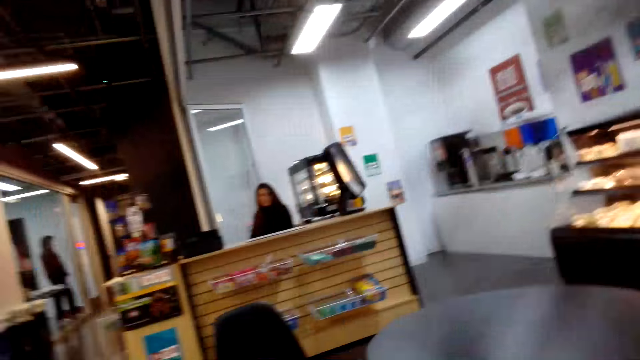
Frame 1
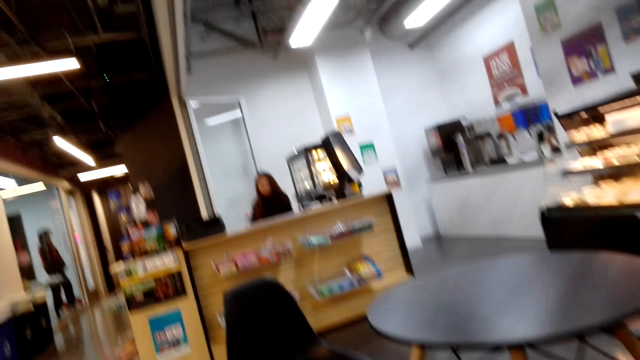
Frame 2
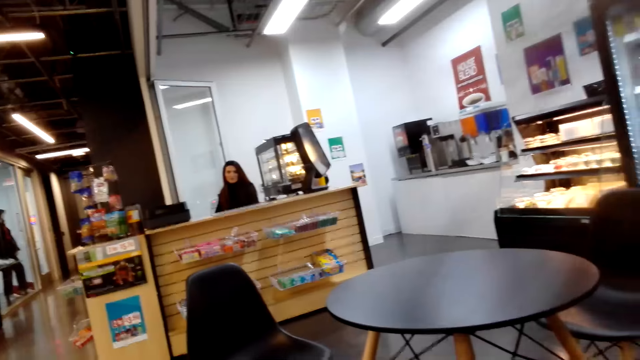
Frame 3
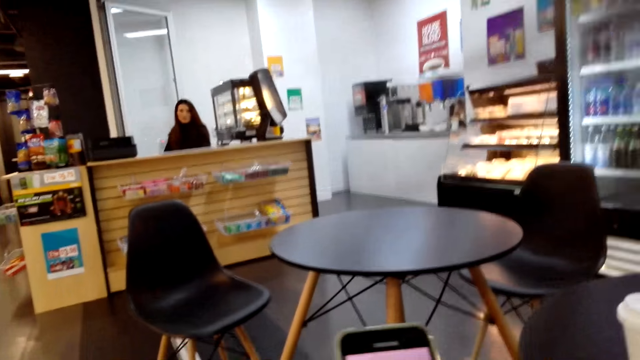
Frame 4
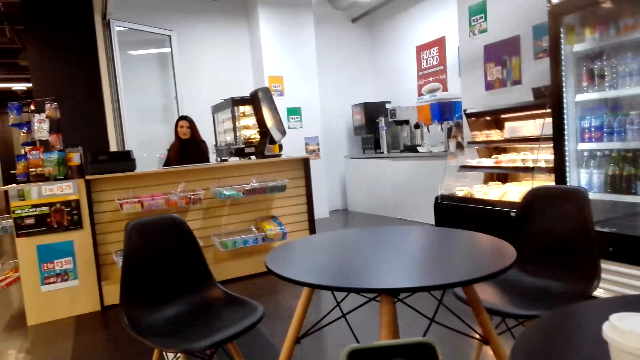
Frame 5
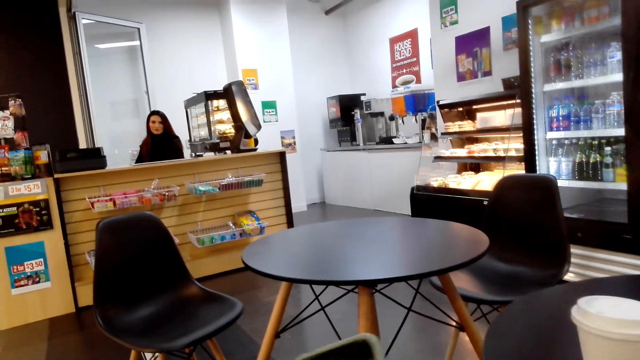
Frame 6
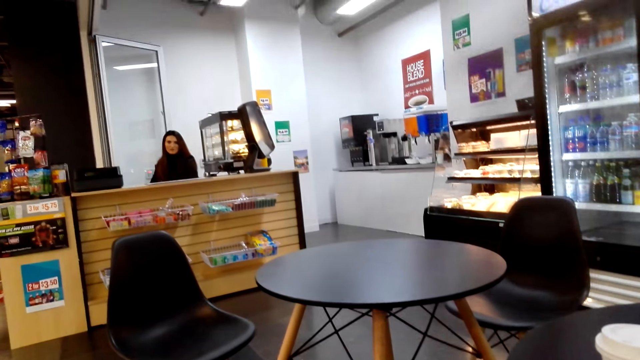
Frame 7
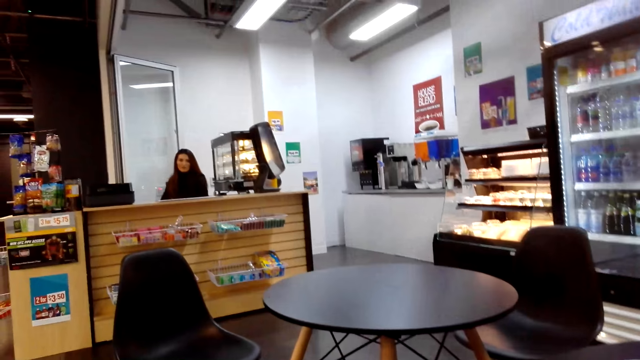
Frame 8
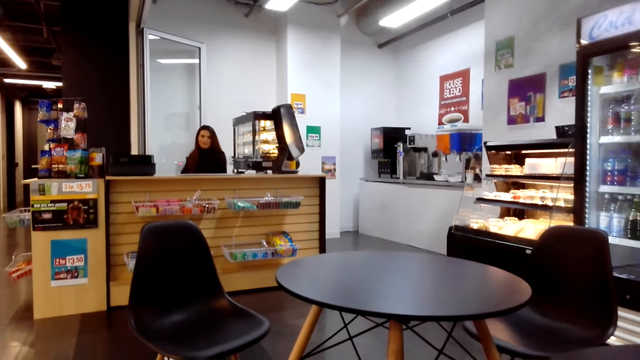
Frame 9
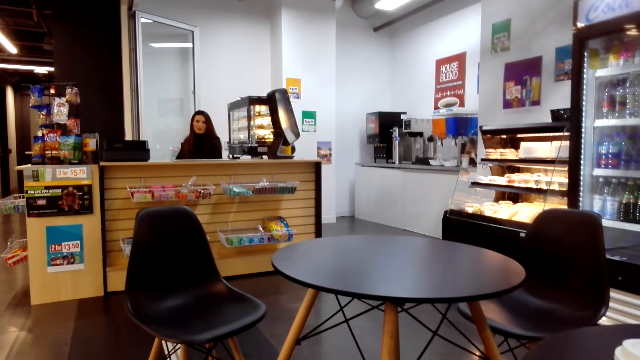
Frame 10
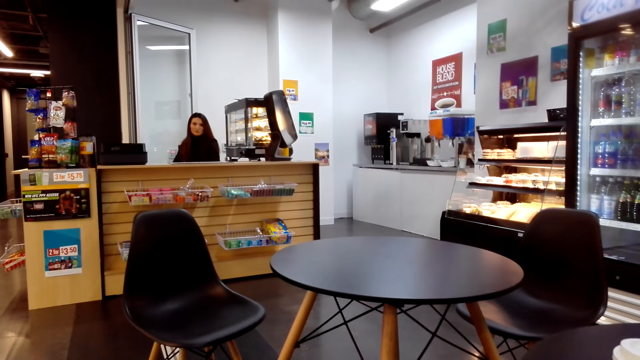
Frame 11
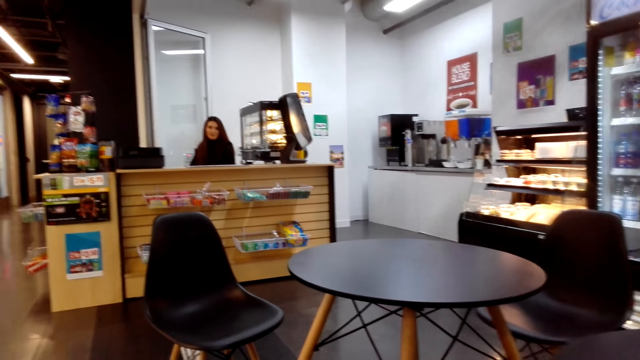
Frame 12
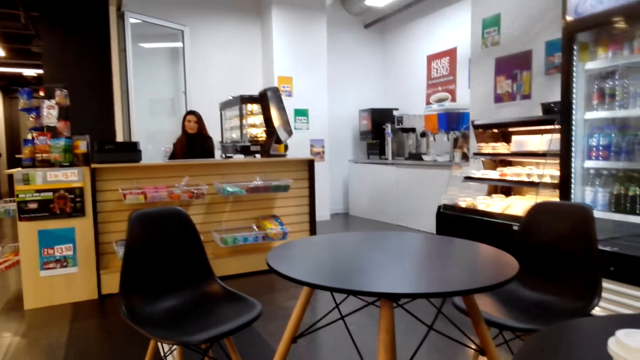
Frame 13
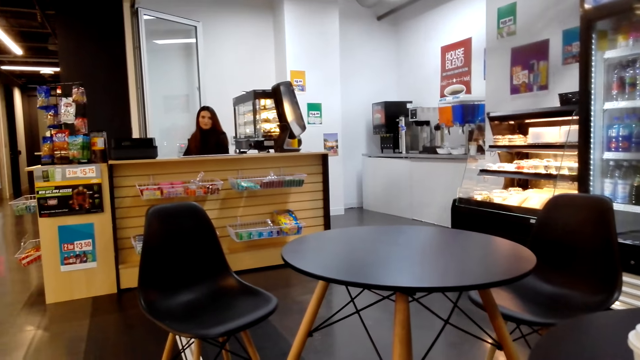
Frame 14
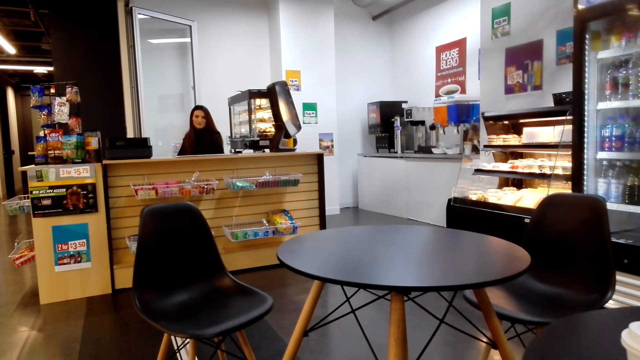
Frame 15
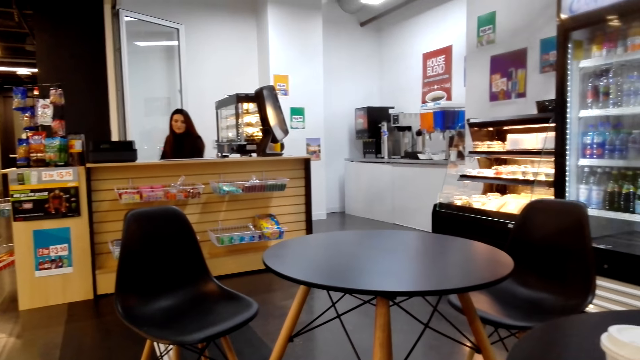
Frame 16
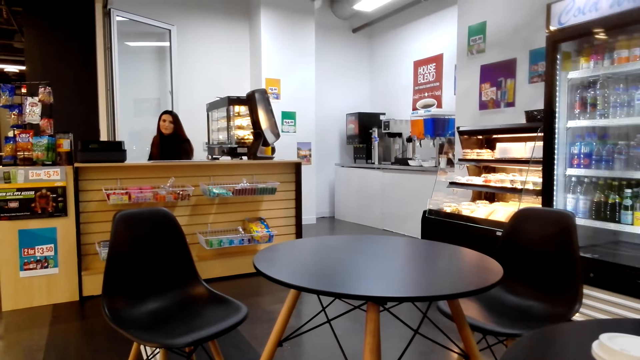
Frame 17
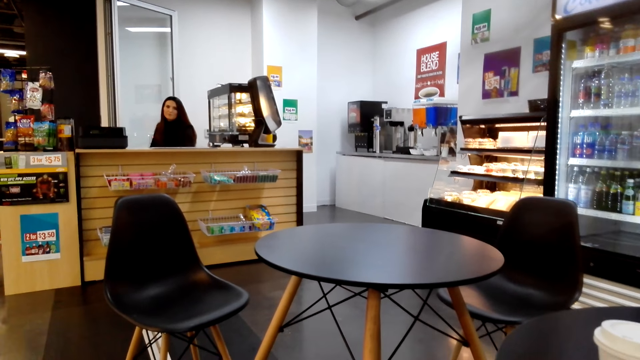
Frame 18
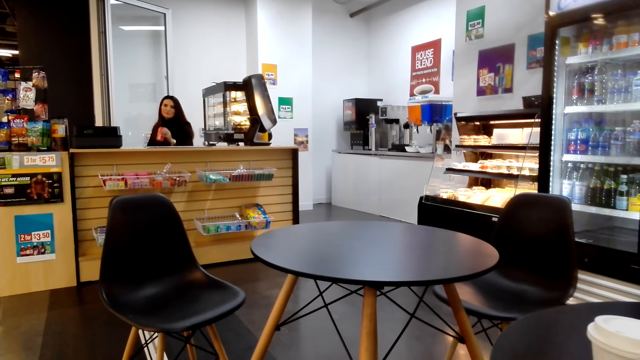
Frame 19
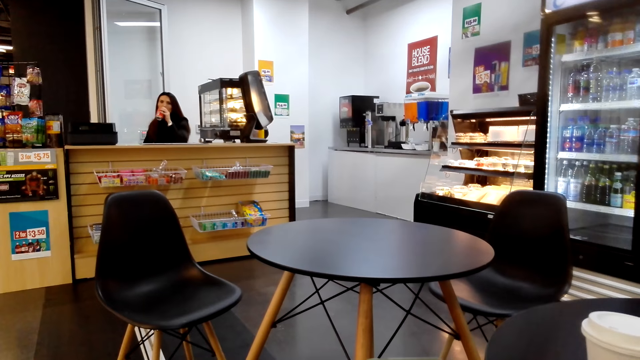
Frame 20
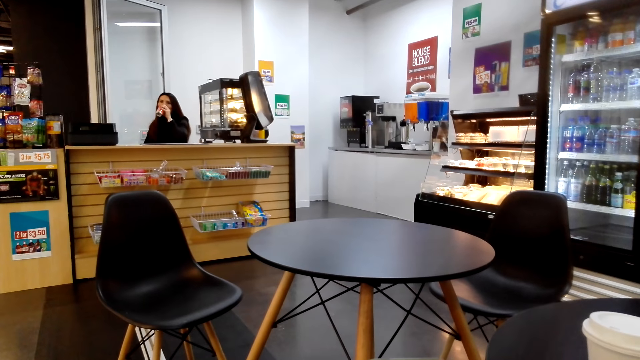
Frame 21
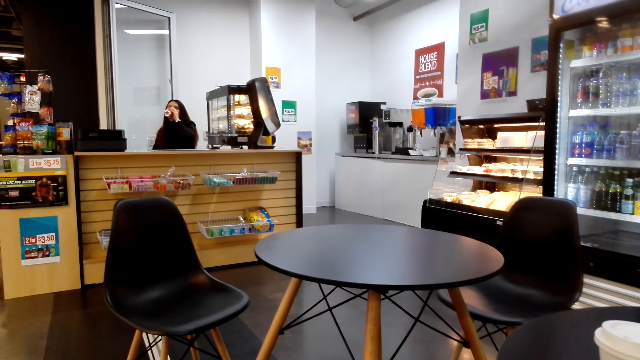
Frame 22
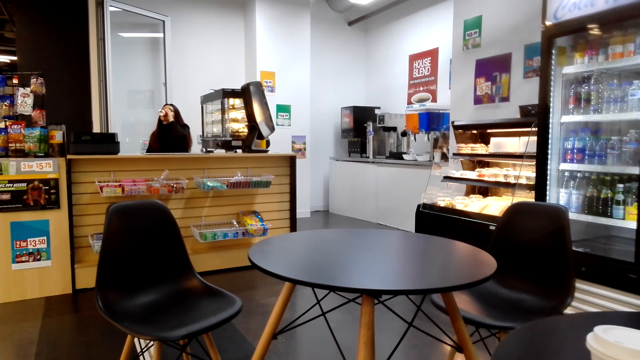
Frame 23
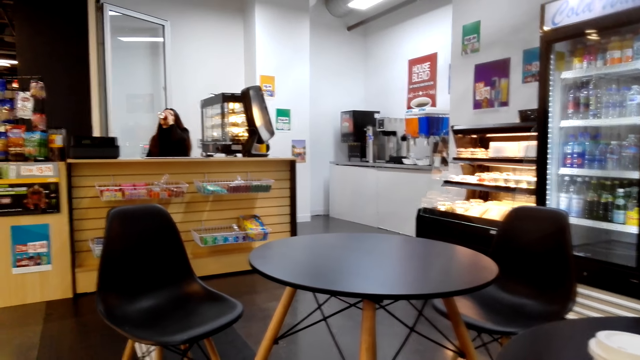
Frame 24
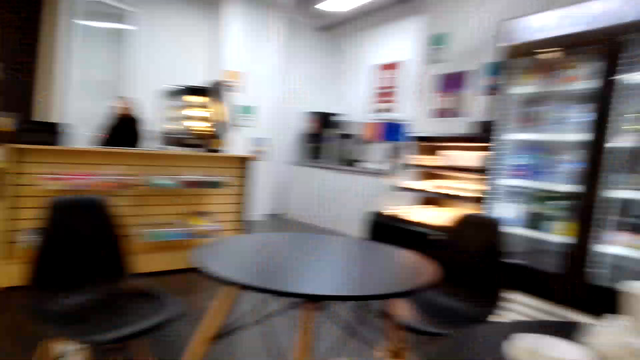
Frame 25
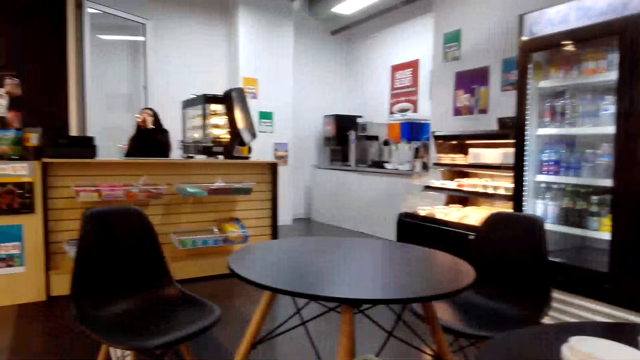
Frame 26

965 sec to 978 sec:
The camera wearer scrolls the phone. A lady drinks something.

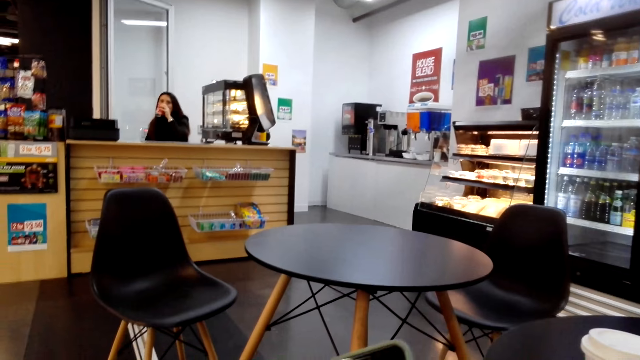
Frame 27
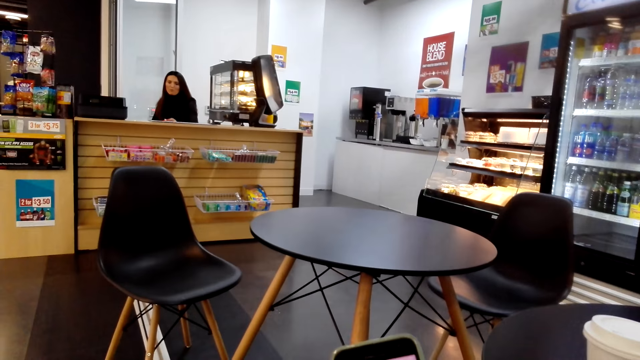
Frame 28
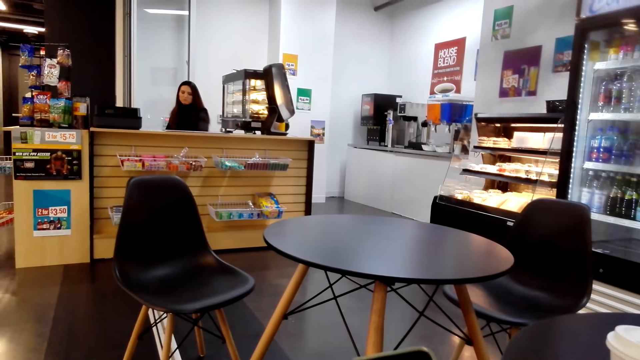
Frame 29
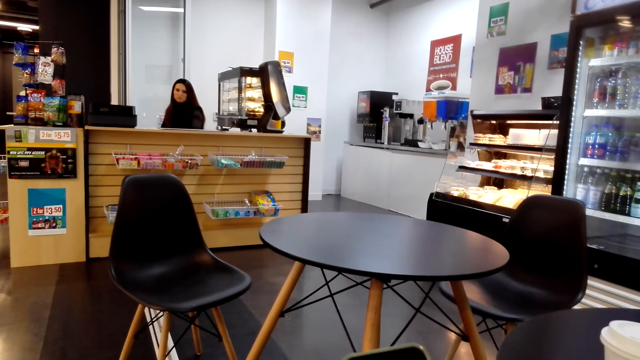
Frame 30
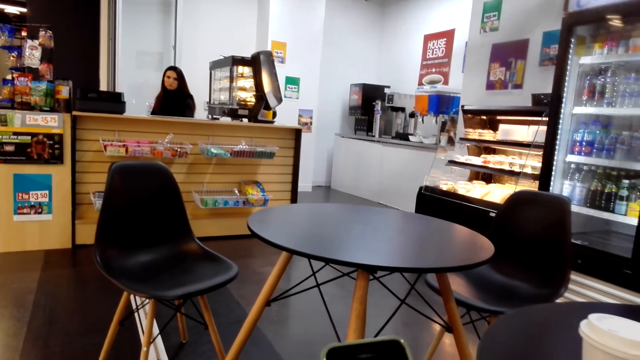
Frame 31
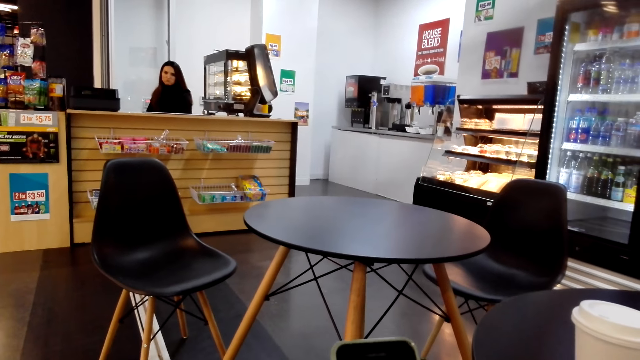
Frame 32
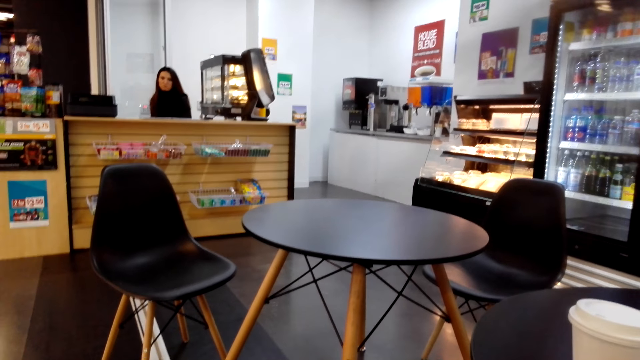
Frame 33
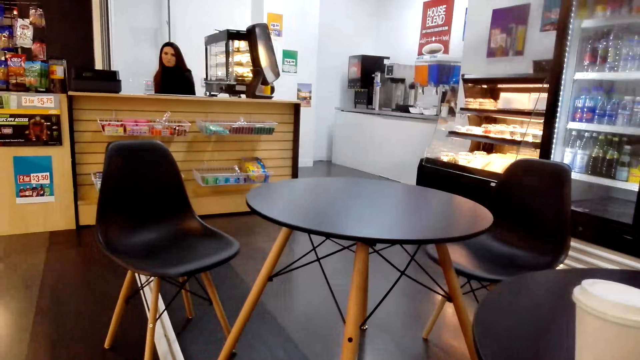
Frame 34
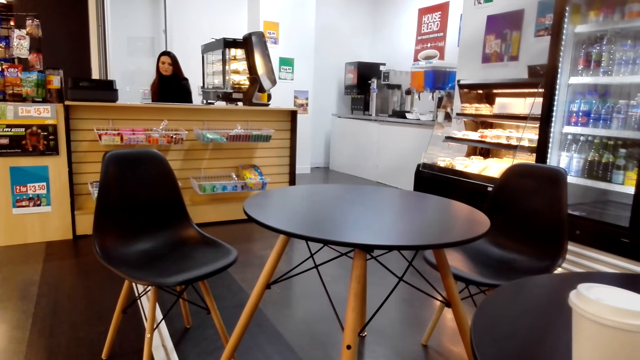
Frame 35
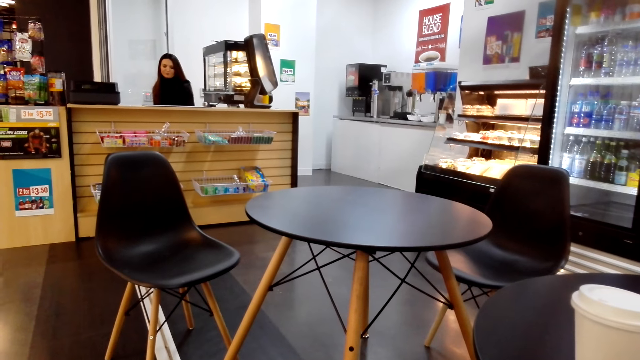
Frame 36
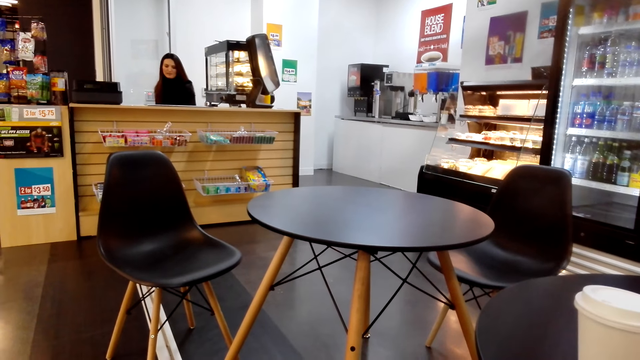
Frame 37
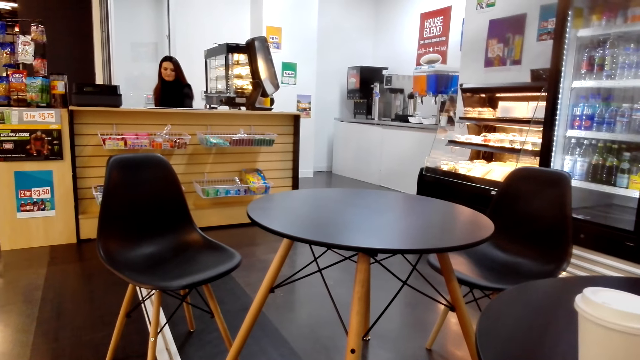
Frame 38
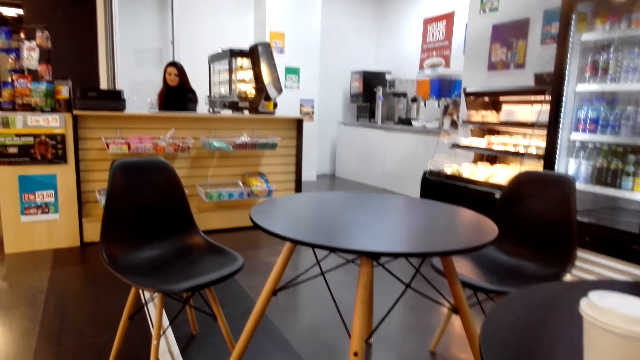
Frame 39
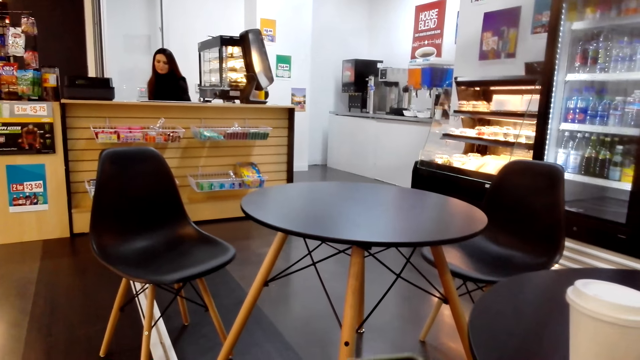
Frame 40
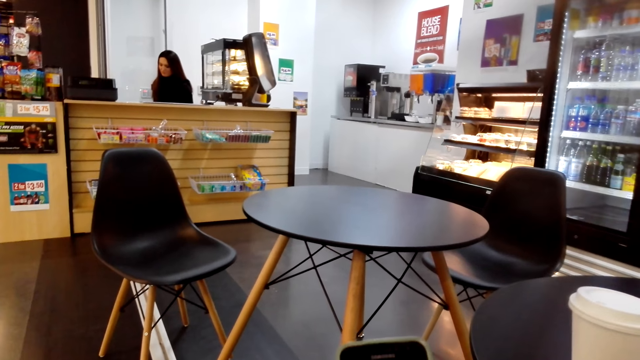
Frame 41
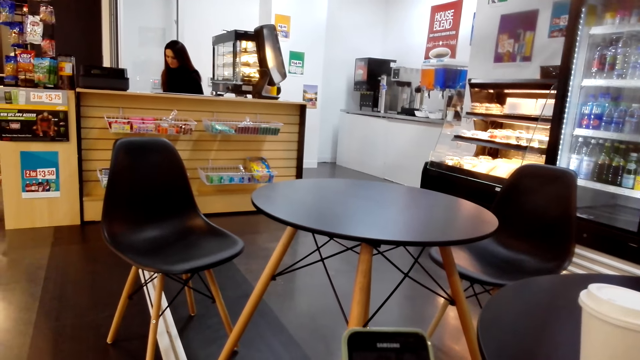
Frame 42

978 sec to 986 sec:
The camera wearer scrolls the phone.
